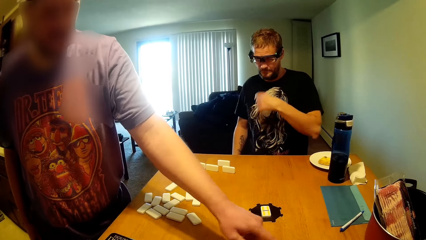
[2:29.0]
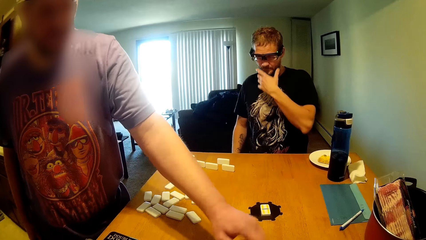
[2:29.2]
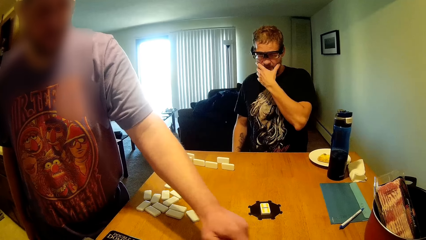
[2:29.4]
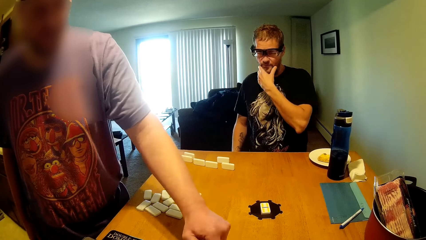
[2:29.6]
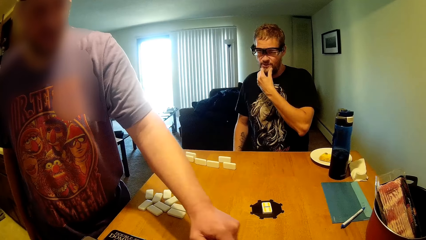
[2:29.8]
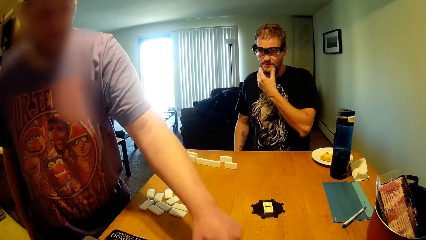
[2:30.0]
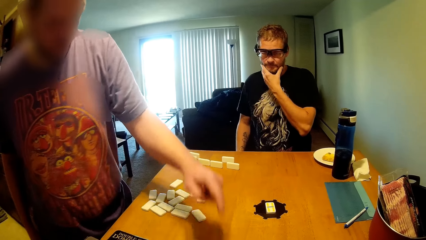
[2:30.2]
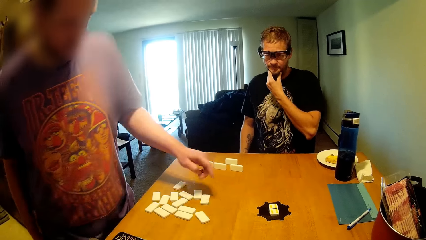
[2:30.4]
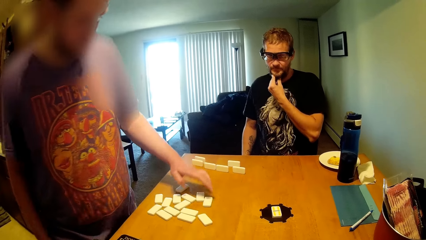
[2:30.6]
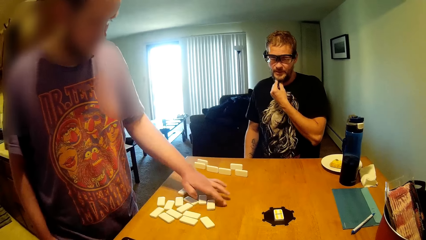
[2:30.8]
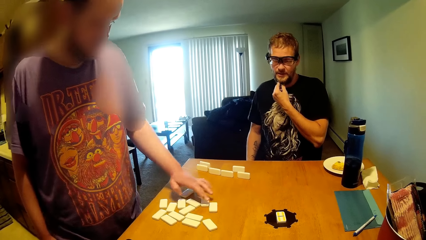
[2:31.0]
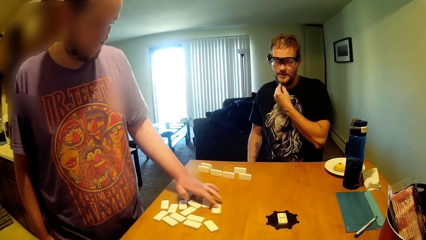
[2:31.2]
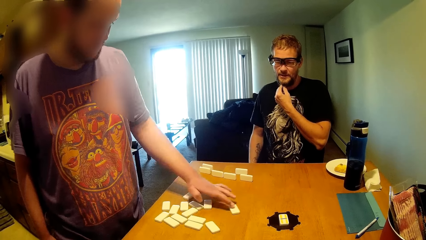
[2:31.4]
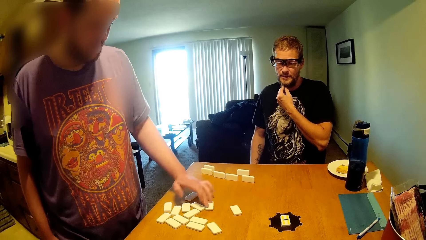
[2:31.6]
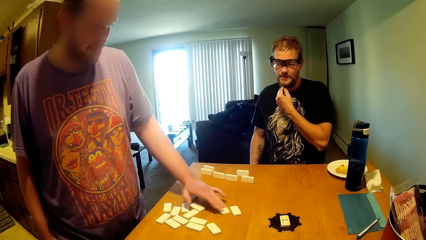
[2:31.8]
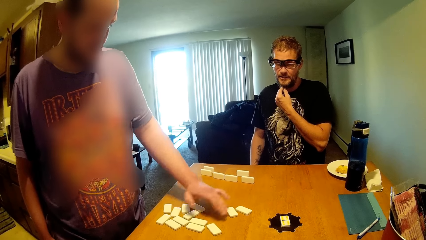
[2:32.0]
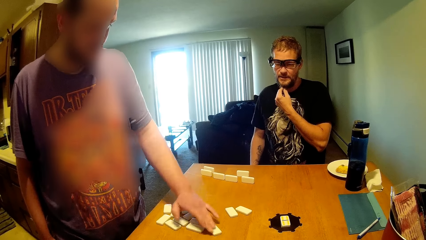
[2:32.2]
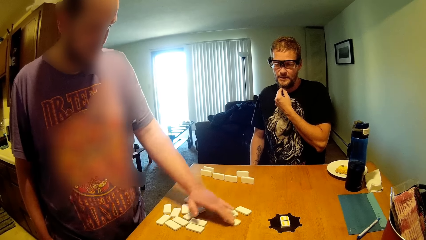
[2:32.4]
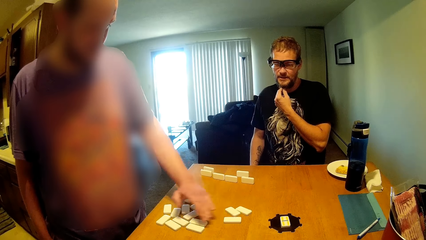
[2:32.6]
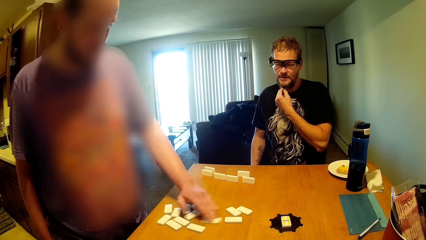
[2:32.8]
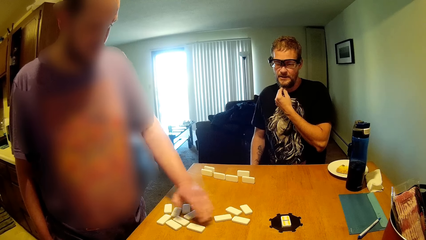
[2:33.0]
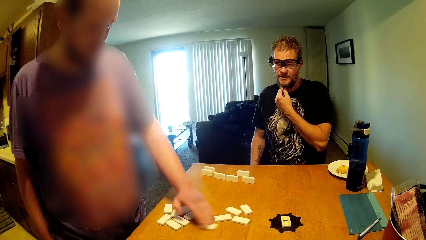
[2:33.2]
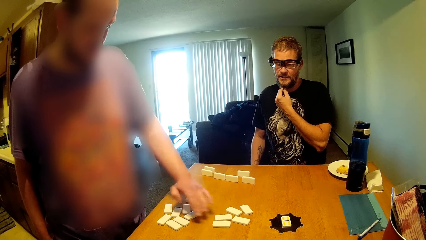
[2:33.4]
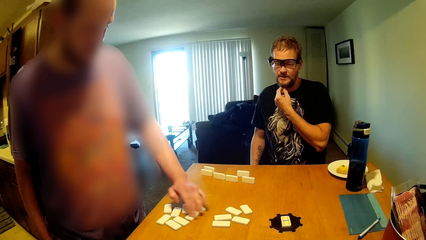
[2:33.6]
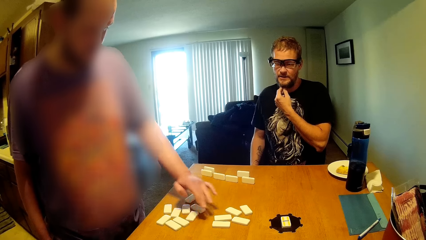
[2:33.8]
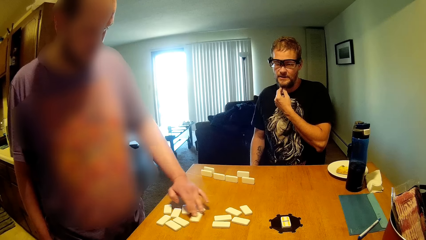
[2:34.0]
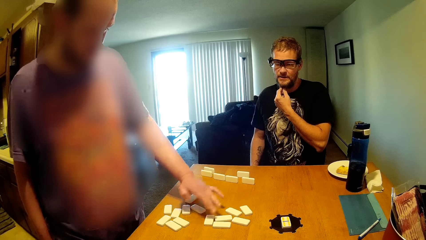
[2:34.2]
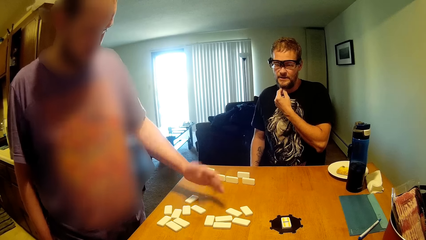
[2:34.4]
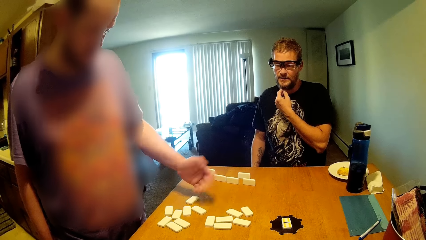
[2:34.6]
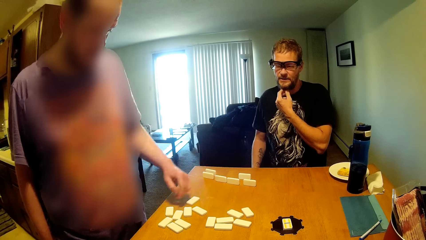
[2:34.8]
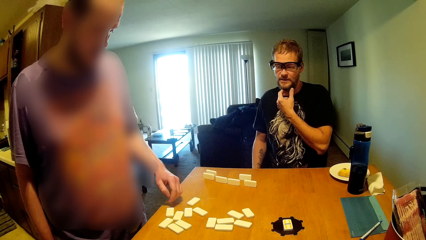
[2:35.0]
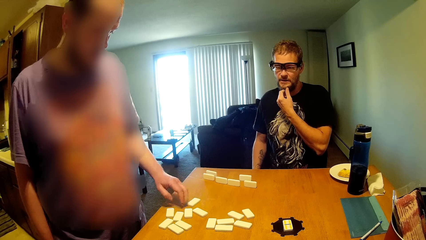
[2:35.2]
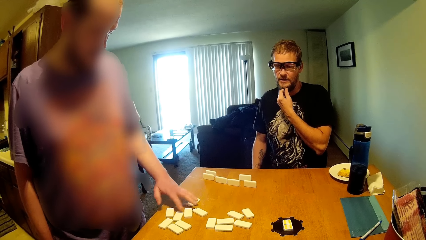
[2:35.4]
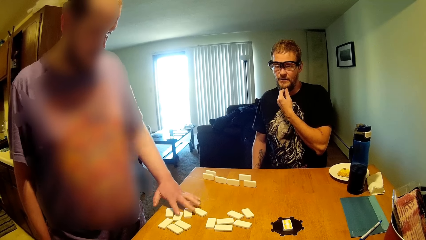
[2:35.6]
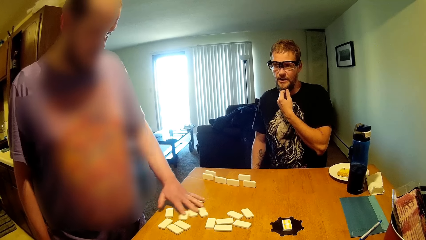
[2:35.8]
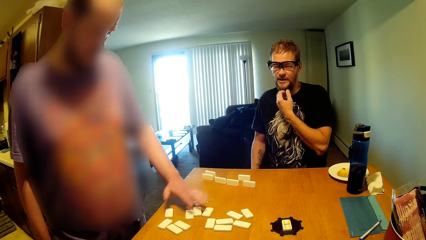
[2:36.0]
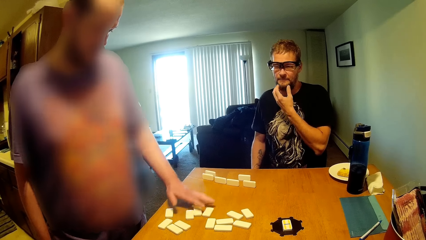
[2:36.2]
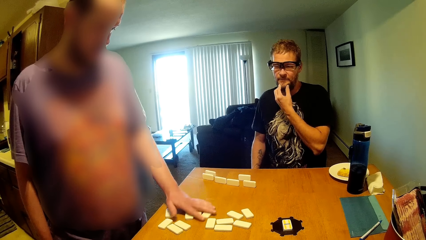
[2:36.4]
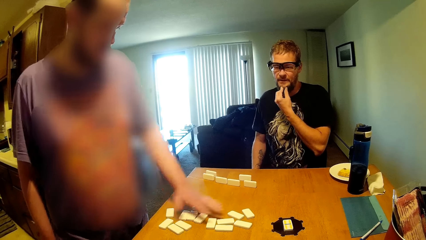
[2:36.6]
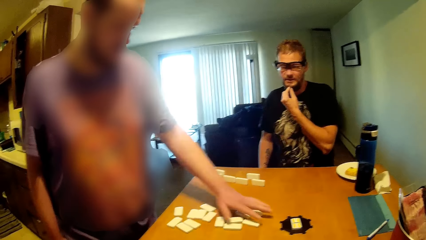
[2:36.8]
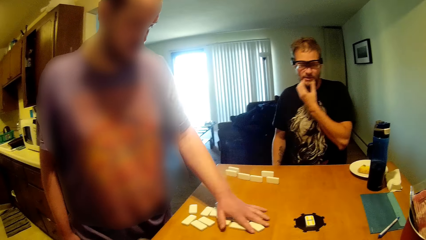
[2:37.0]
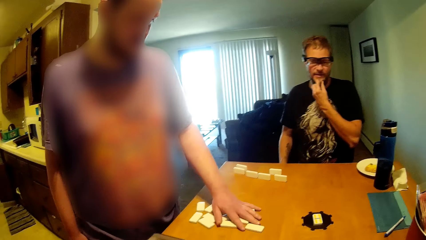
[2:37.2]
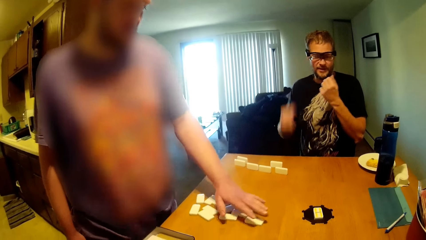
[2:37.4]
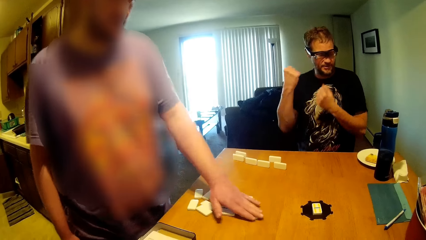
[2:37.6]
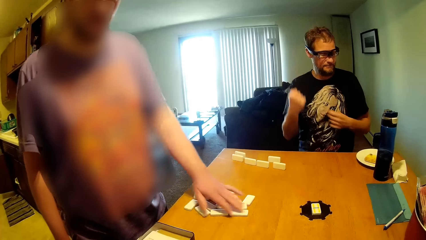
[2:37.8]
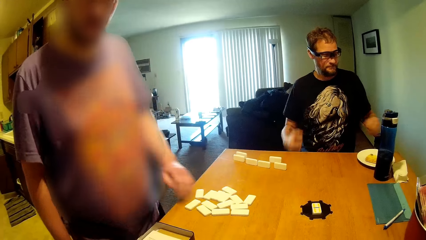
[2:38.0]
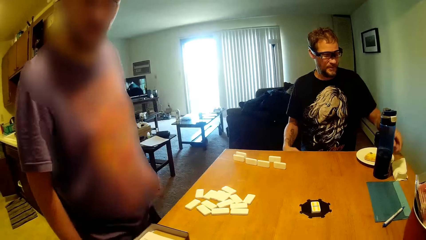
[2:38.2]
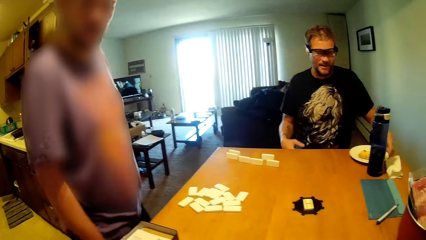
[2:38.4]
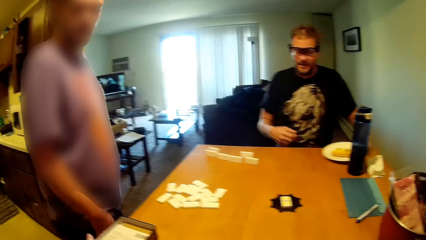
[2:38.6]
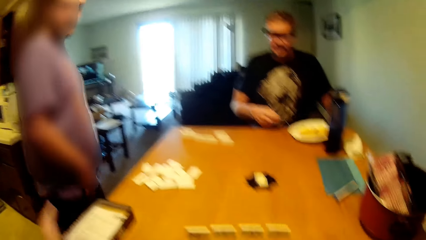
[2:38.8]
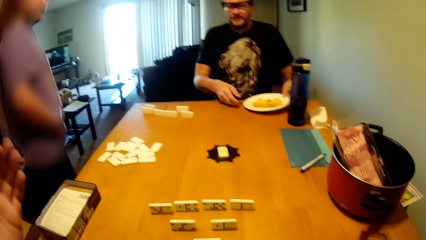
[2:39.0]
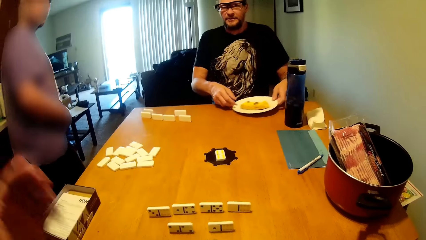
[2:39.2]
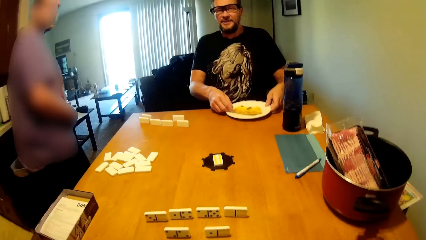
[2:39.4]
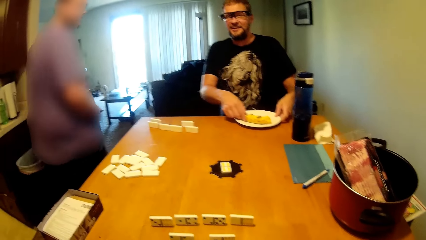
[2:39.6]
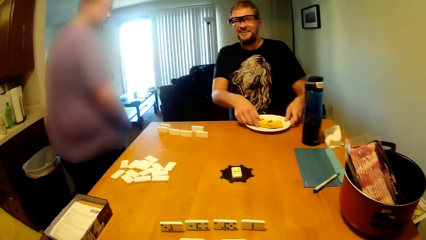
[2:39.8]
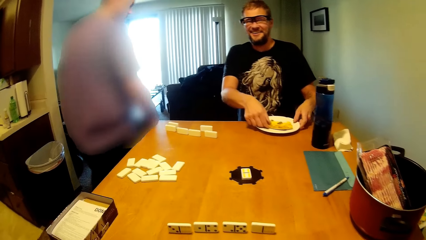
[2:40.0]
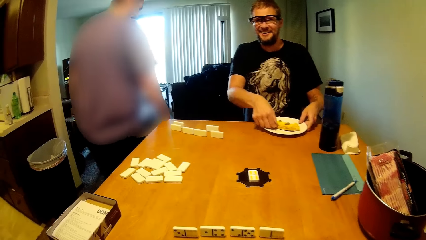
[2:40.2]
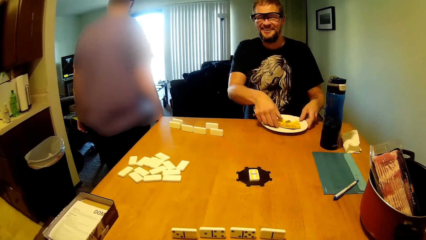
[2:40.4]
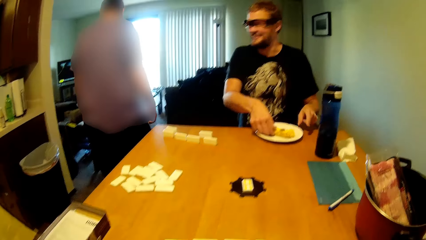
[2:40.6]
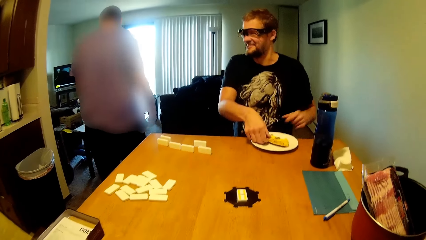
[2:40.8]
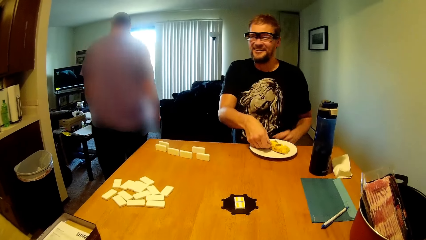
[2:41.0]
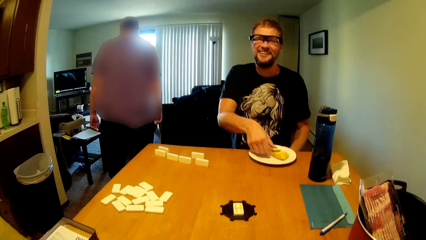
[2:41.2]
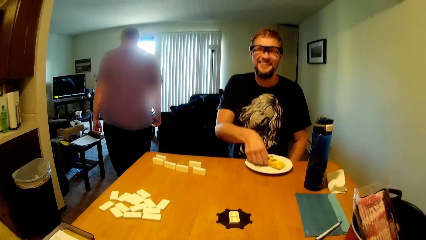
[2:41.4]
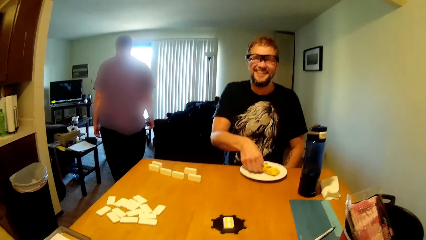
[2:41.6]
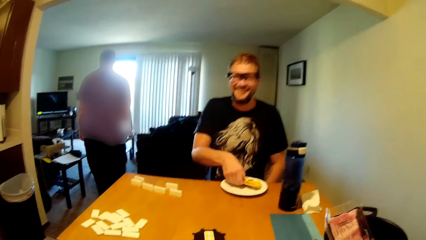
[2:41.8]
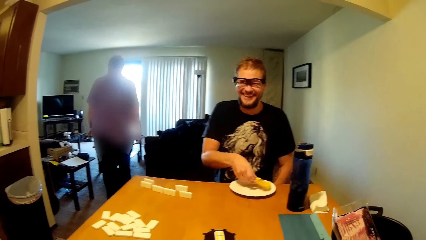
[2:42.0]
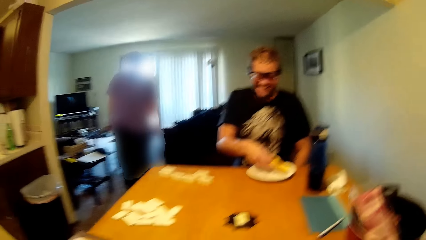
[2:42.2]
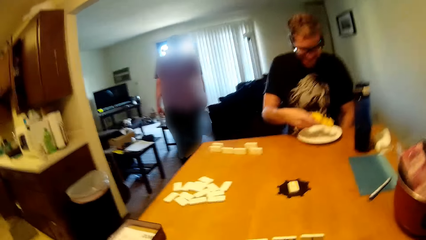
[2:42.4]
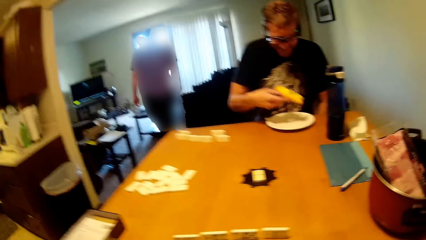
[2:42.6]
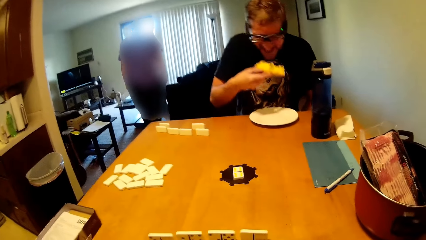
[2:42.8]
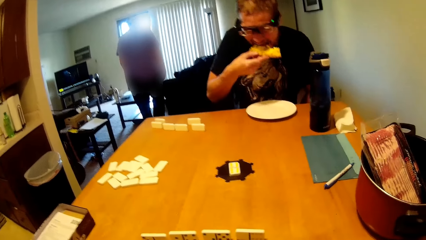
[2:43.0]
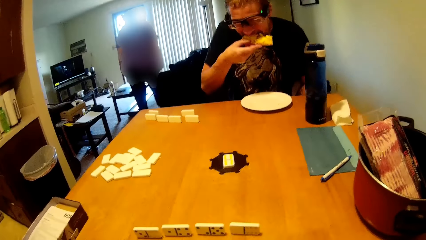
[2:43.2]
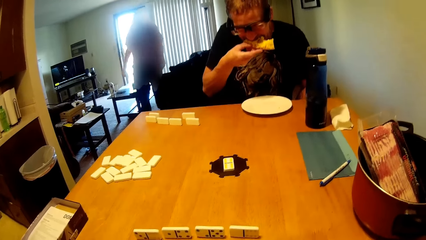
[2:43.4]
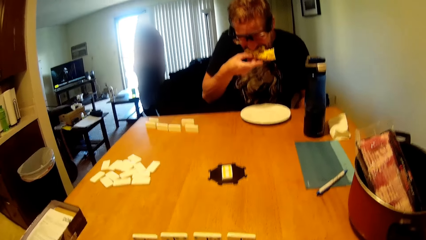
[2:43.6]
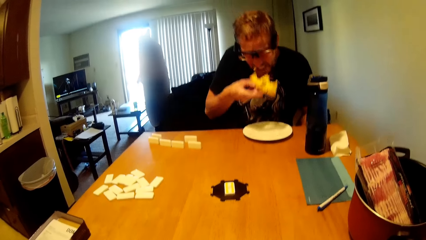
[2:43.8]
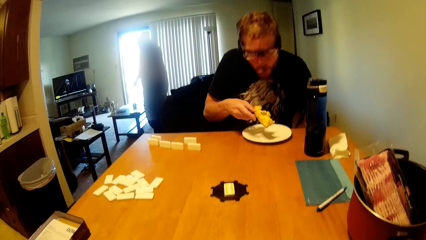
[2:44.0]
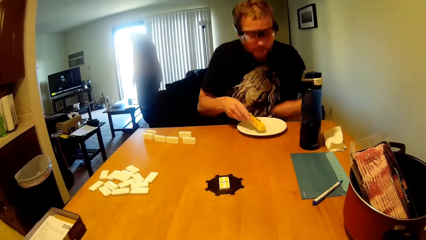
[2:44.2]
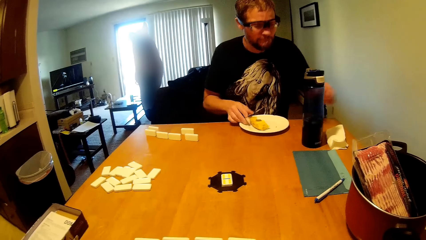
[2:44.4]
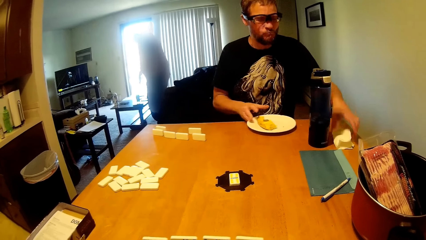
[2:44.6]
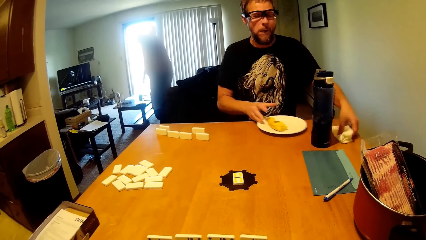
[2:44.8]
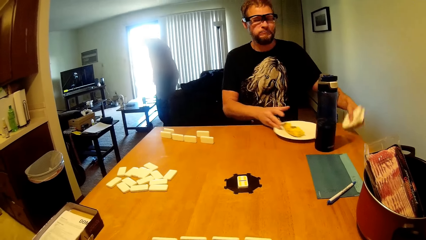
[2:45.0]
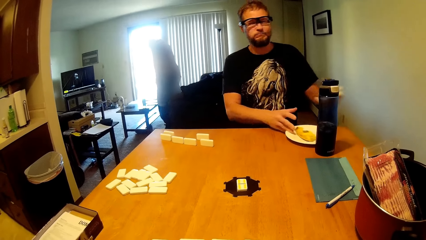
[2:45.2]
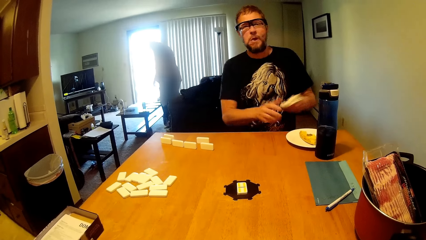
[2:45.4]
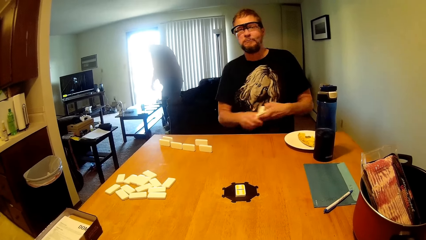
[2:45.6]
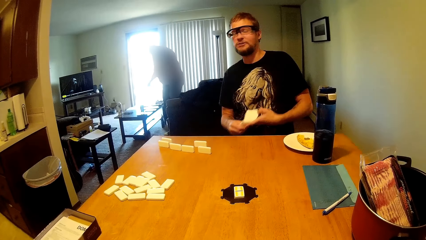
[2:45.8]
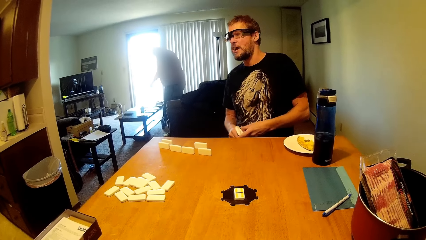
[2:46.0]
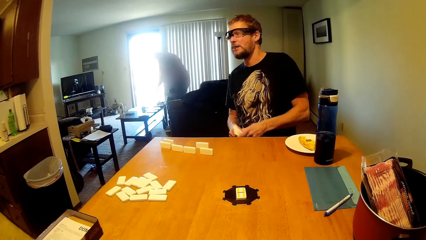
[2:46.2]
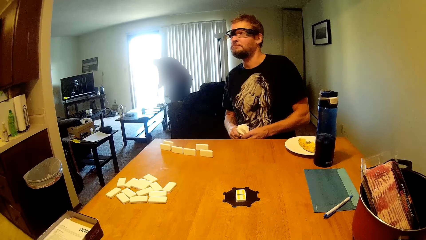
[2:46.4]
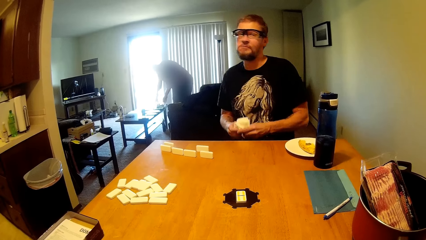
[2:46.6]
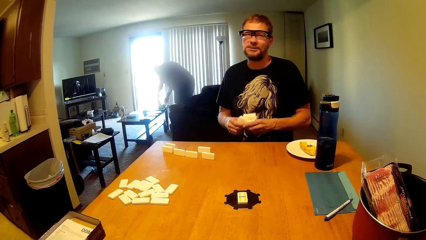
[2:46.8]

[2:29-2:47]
A person touches the beard. A man moves dominoes blocks. The person moves dominoes blocks, moves a plate on the table, and grabs the plate. Another person walks to the living room. The first person picks up something from the plate, eats the pizza, puts something on the plate, and picks up a napkin.
